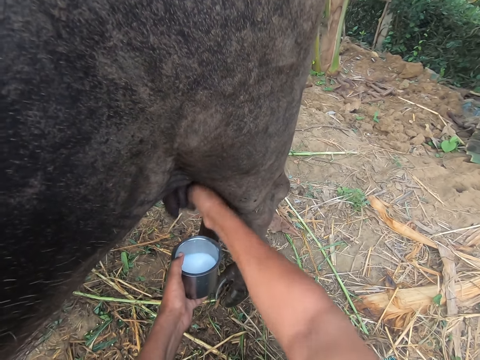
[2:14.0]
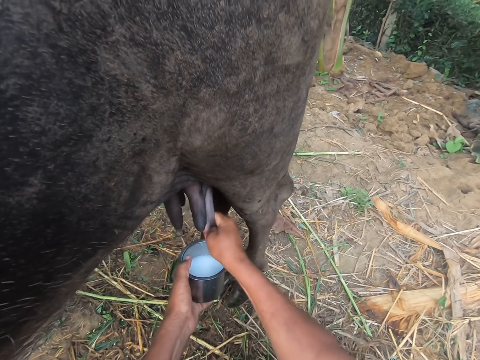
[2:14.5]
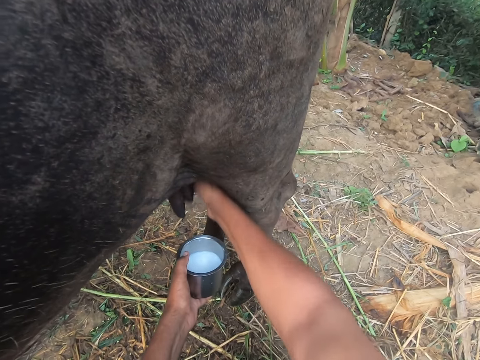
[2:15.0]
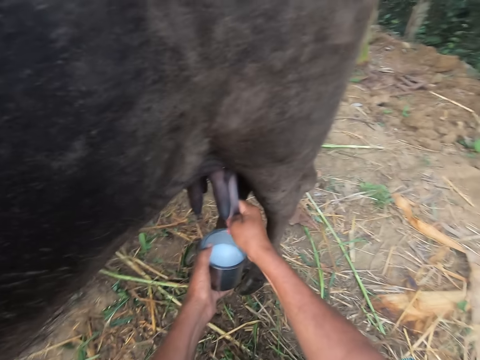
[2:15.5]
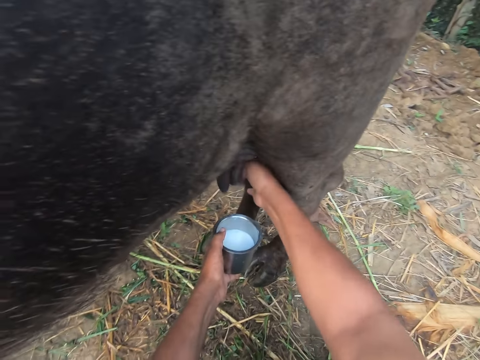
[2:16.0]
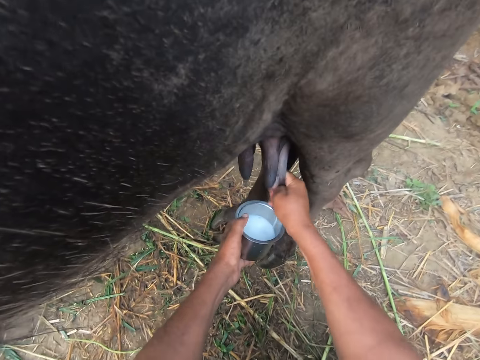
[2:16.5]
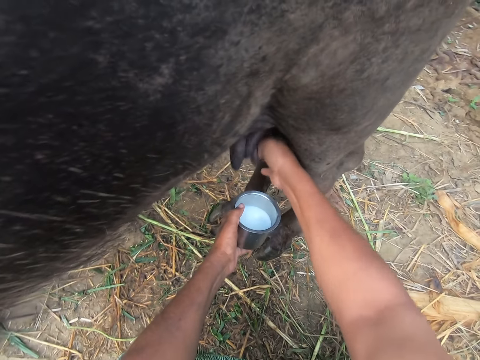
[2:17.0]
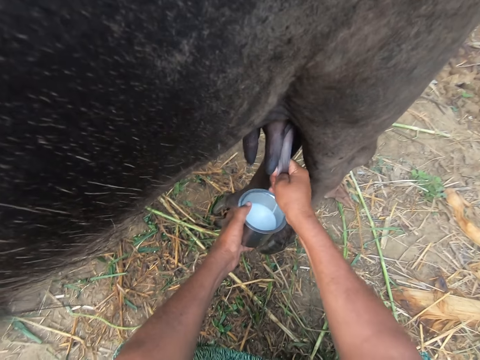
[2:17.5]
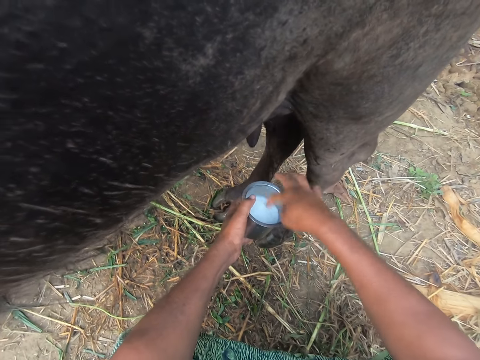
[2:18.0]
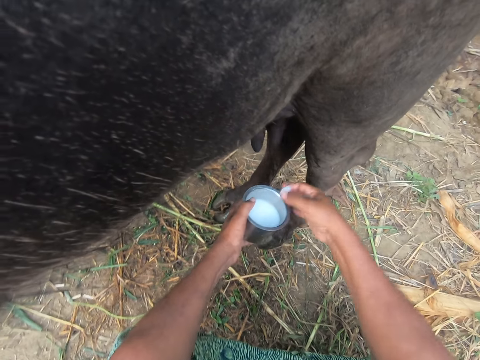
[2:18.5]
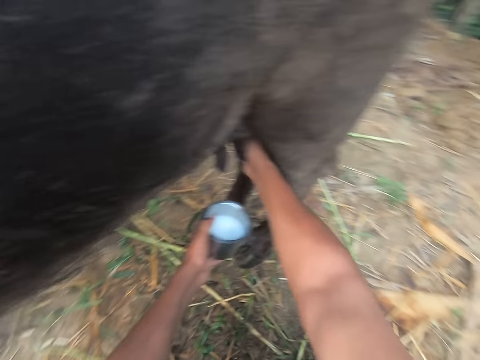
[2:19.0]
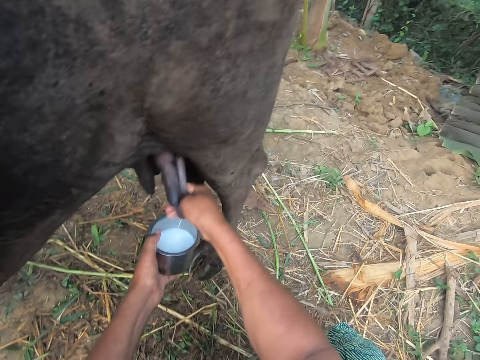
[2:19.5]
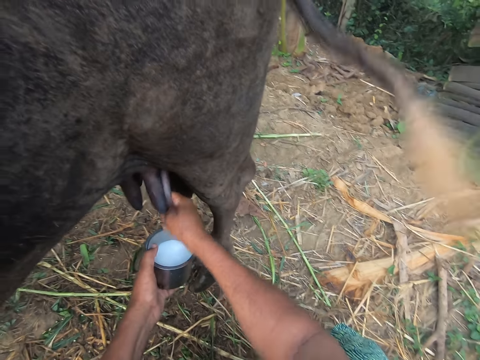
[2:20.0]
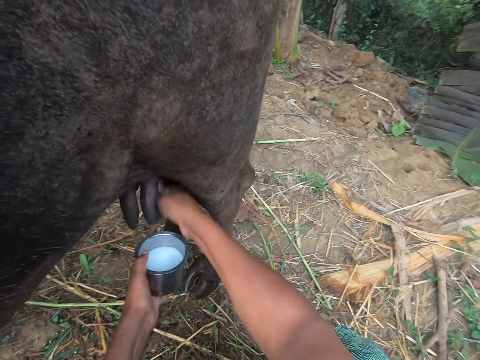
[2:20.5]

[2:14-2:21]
The camera wearer examines the milk in the bowl with his right hand. He dips his finger in the container. He continues to milk the cow with his right hand.

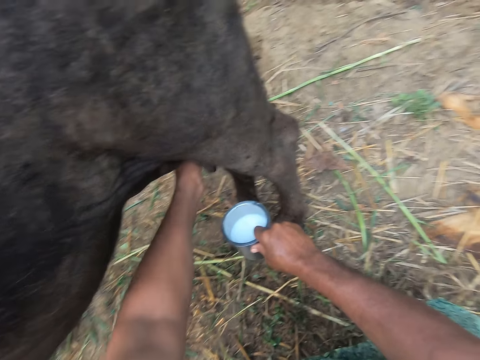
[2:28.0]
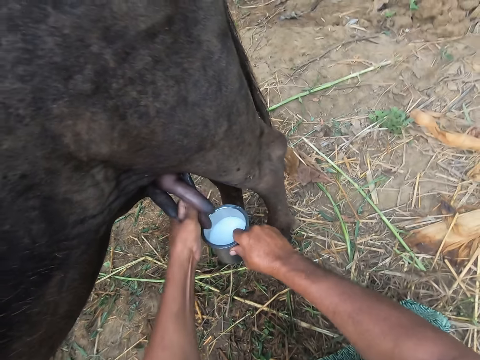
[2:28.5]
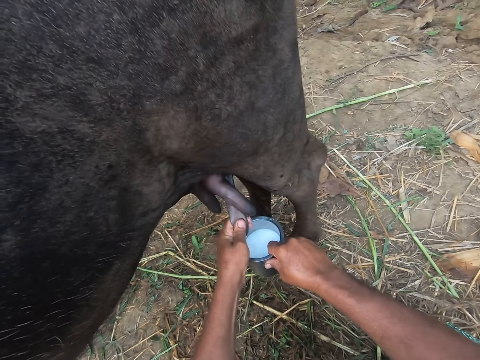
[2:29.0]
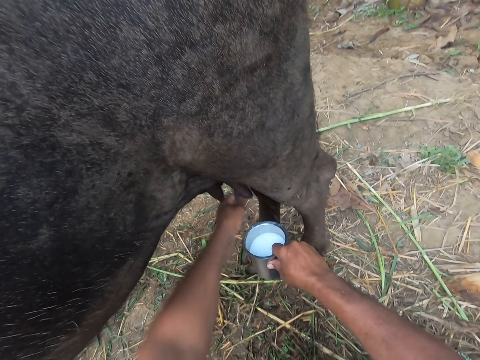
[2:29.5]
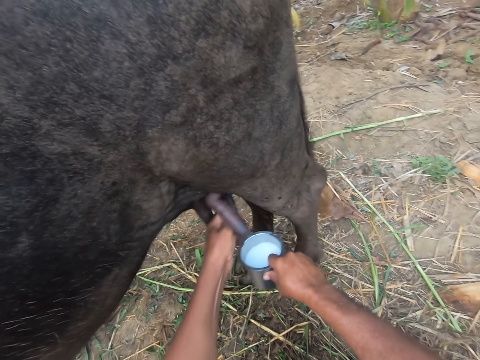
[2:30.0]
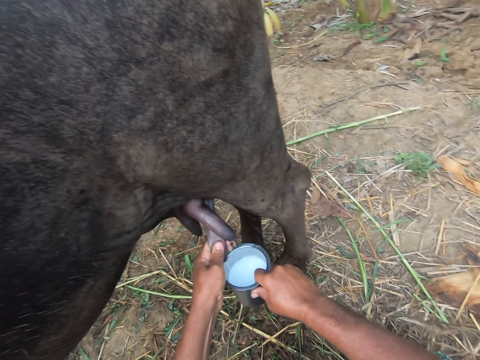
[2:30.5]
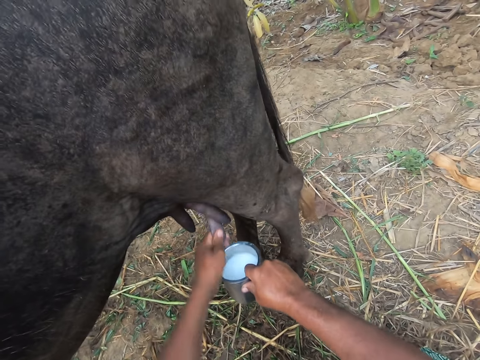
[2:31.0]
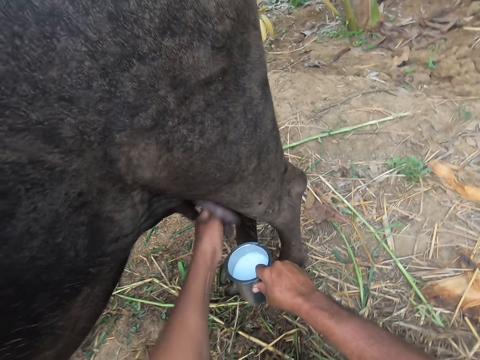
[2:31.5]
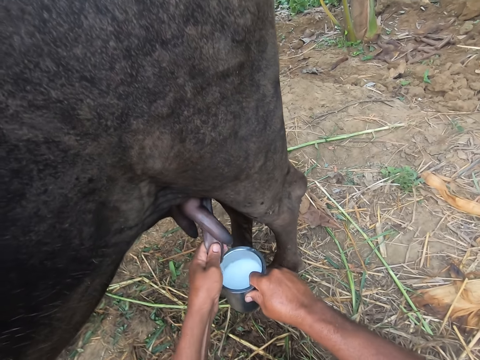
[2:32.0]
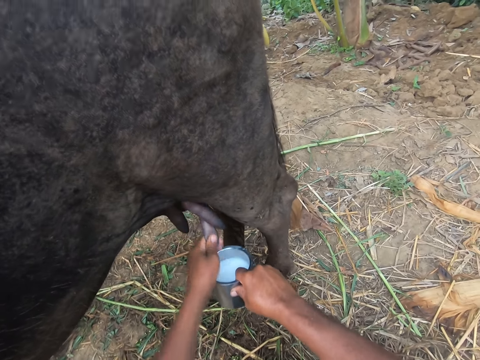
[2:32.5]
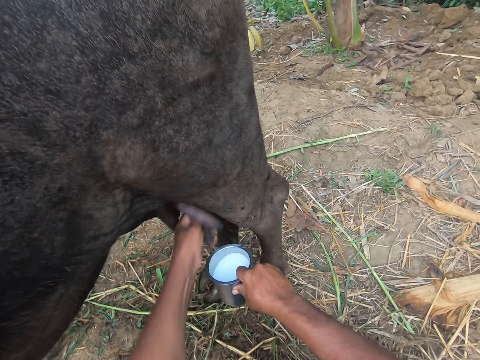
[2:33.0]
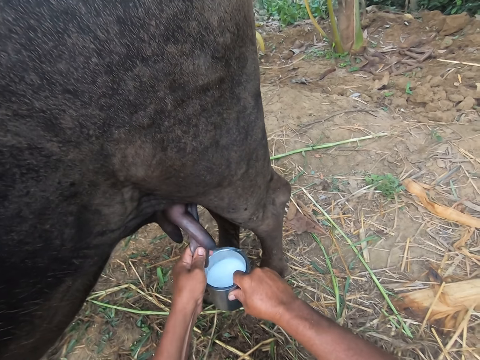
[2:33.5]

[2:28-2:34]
The camera wearer continues to milk the cow with his left hand.

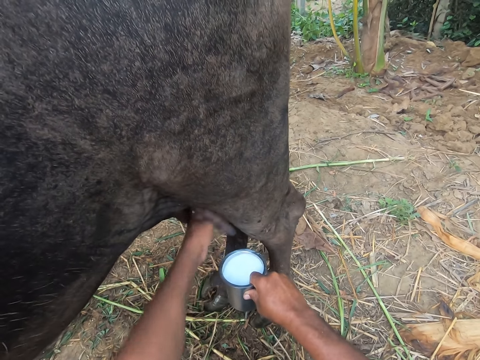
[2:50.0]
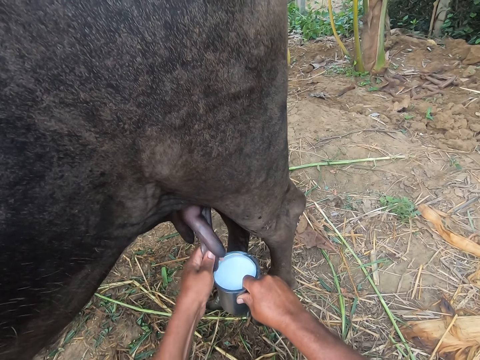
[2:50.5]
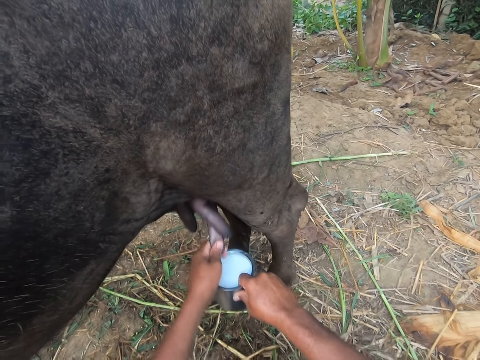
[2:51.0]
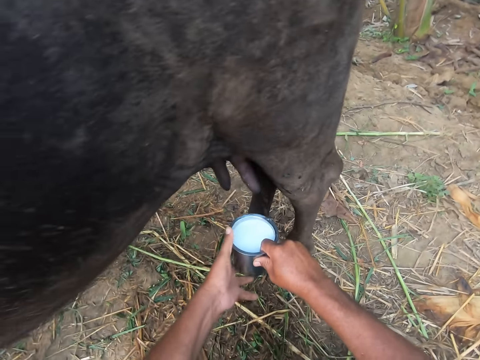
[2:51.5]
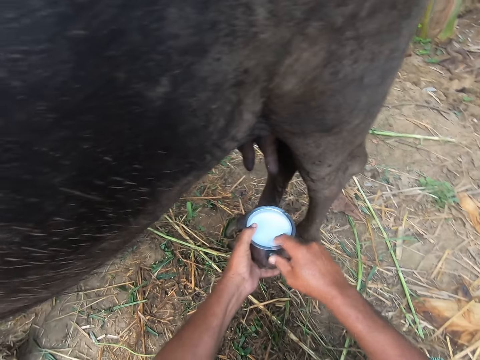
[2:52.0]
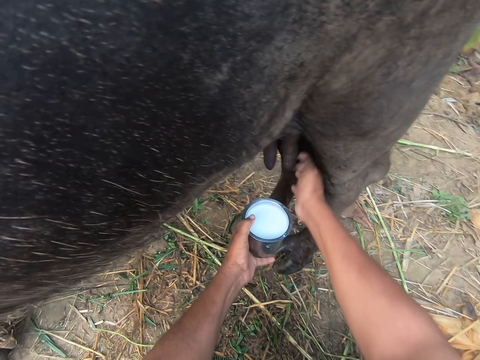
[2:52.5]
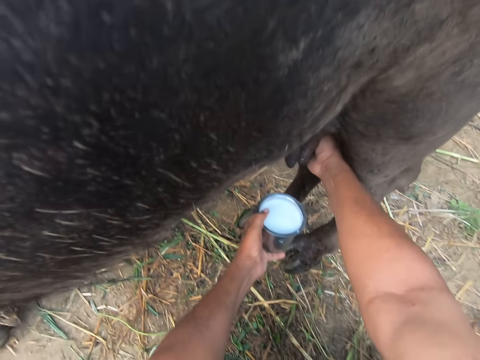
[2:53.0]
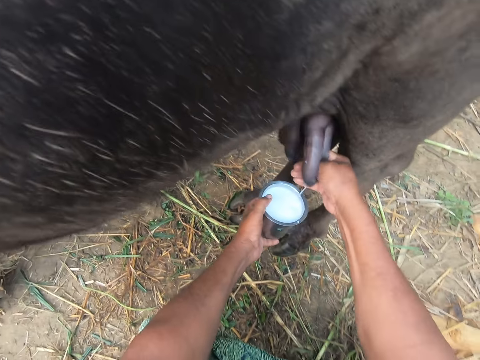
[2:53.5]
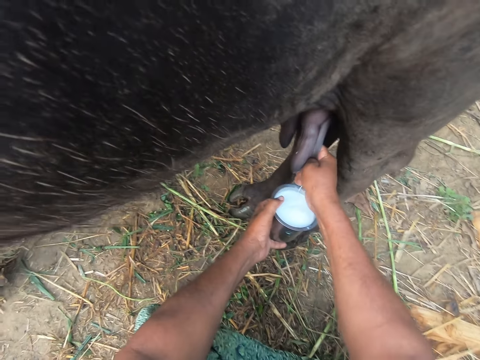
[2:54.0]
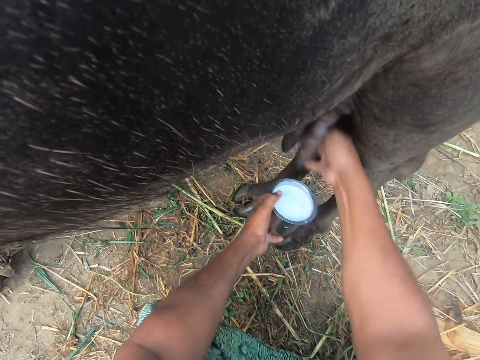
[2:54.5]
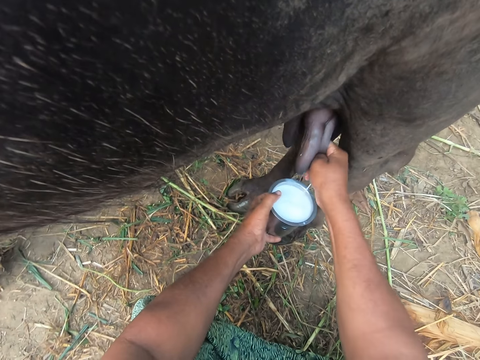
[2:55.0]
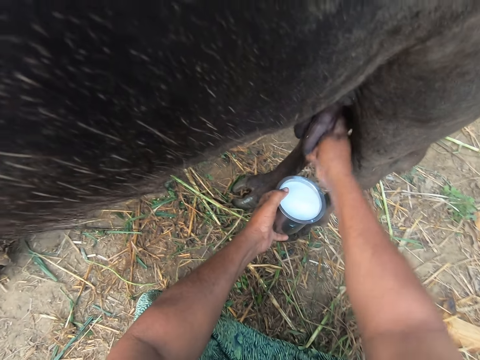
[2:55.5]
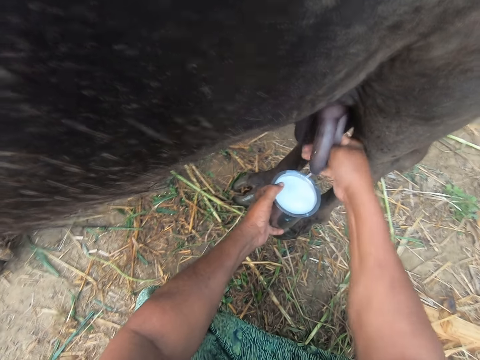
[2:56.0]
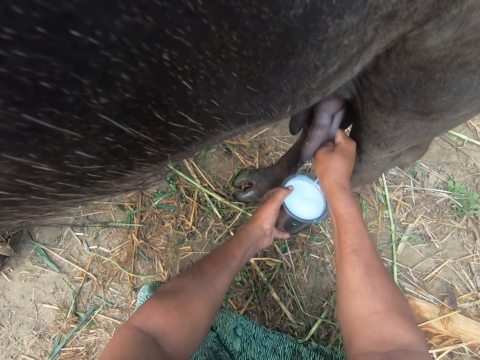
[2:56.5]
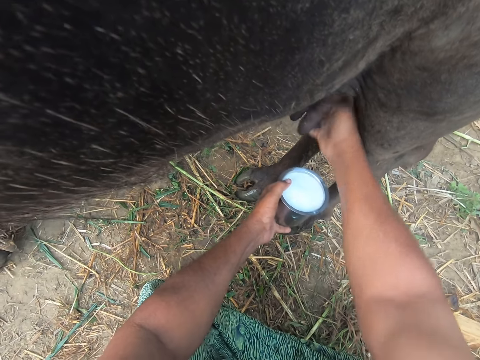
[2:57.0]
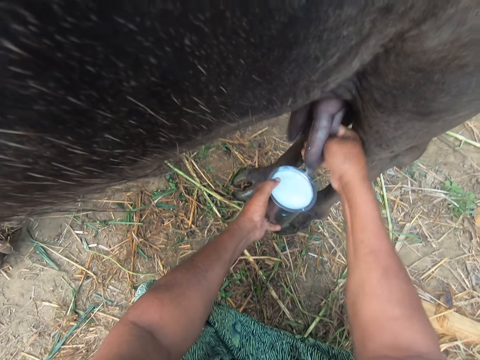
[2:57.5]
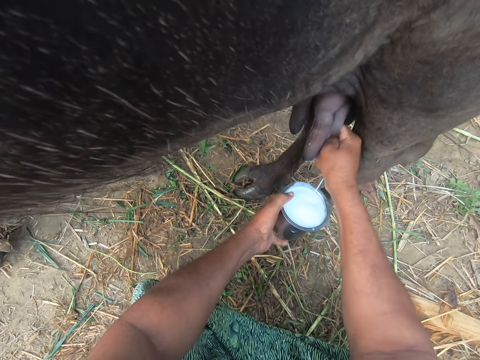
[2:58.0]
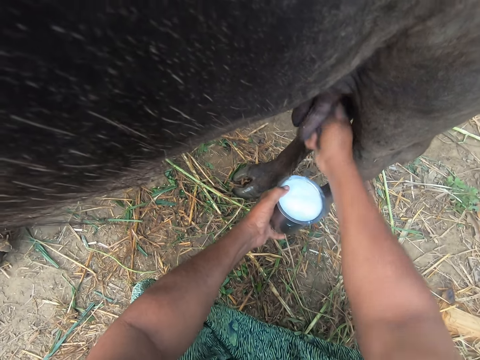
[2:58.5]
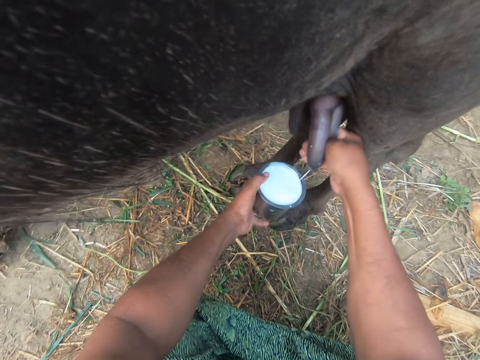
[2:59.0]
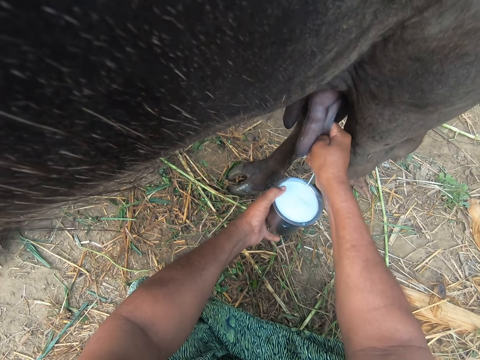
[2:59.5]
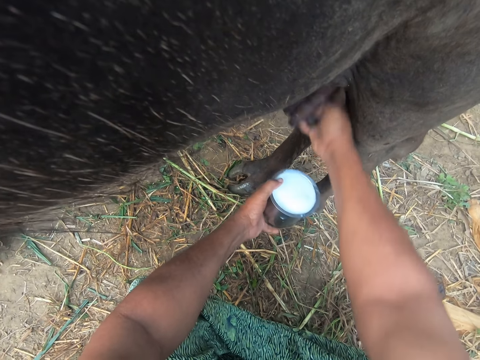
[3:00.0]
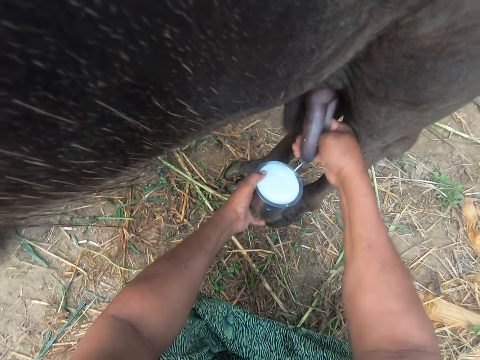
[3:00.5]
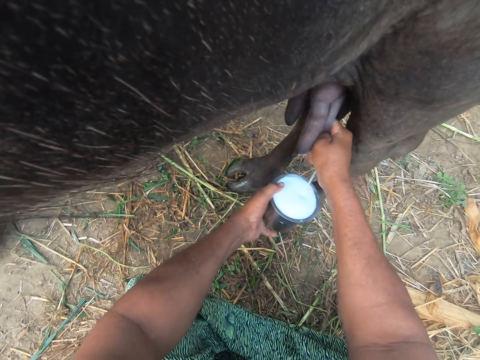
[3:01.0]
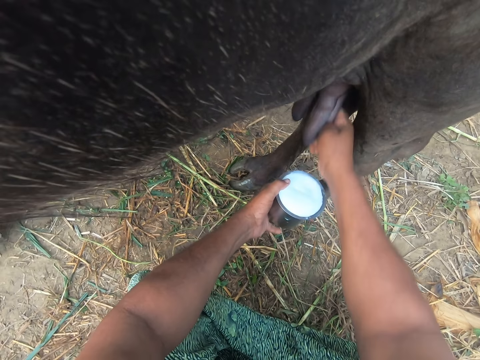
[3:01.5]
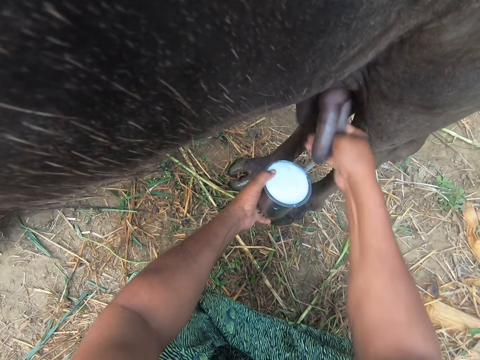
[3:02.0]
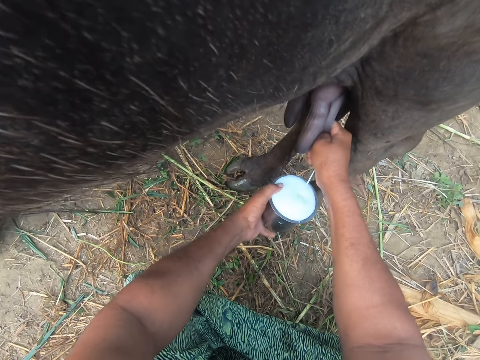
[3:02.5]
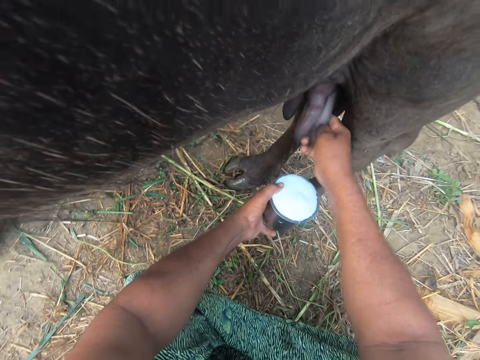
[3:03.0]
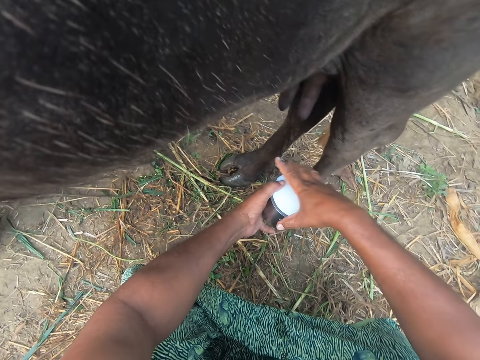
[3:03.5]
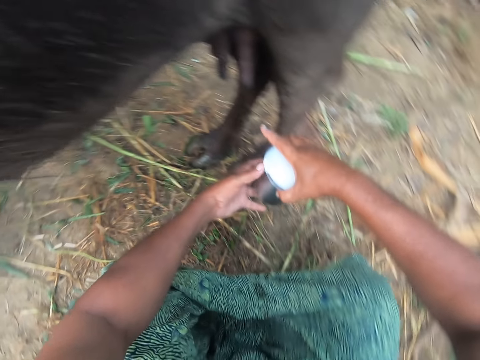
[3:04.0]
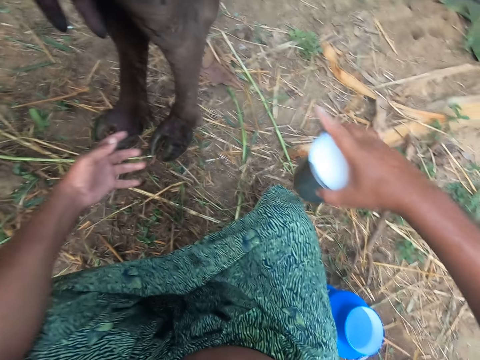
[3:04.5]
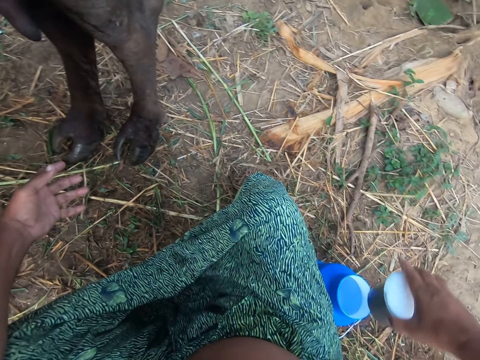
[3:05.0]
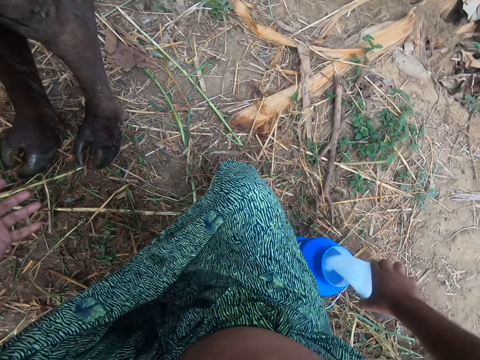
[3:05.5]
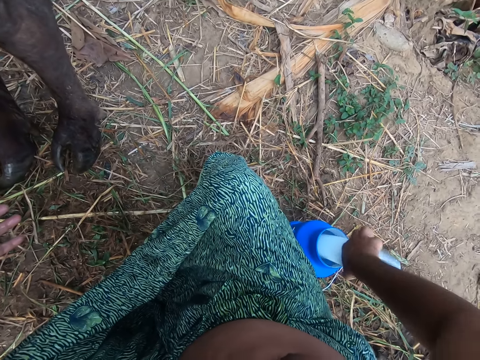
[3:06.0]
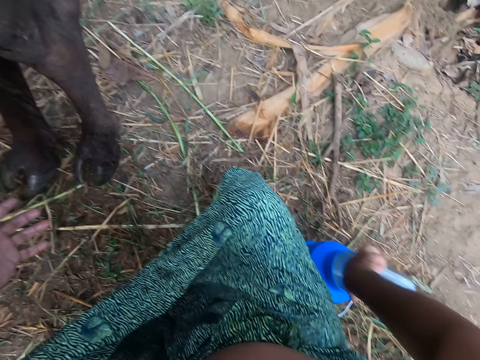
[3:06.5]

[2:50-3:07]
The camera wearer switches the bowl from his right hand to his left hand. He holds the container with the other hand. He continues to milk the cow with his right hand. He switches the bowl from his left hand to his right hand. He holds the container with the other hand. He pours the milk into a blue jug on his right side.
